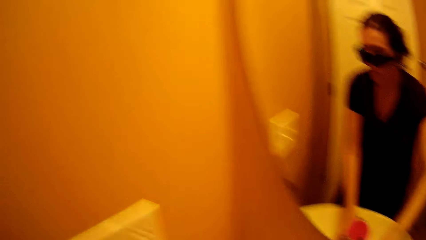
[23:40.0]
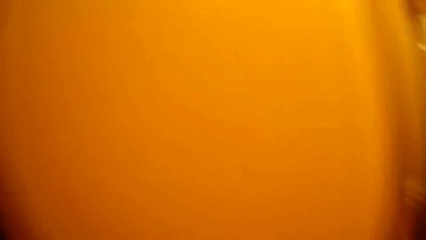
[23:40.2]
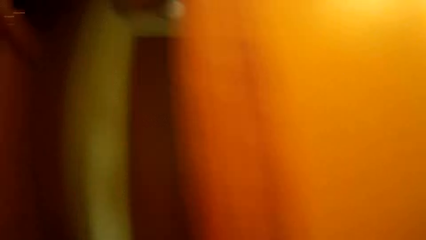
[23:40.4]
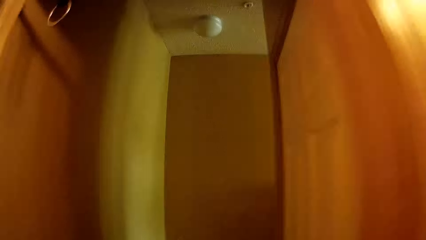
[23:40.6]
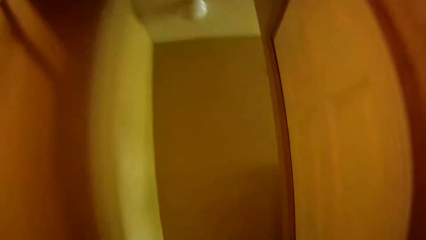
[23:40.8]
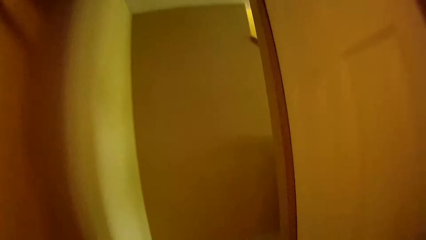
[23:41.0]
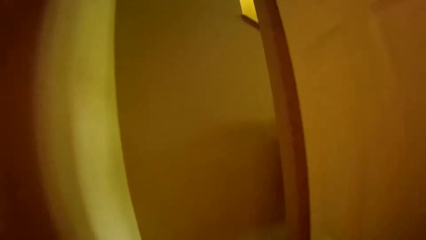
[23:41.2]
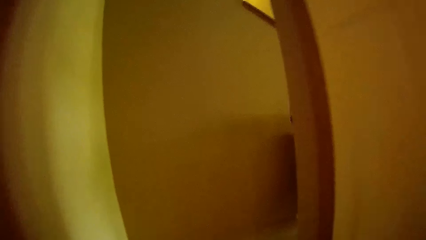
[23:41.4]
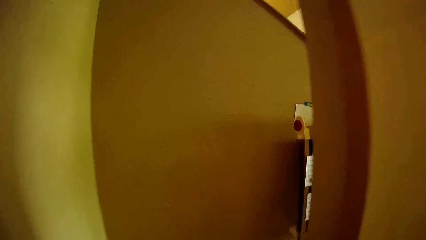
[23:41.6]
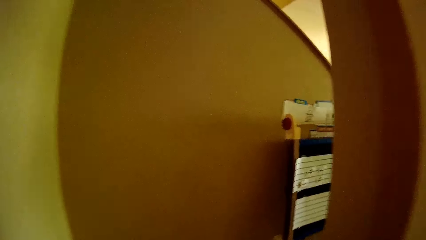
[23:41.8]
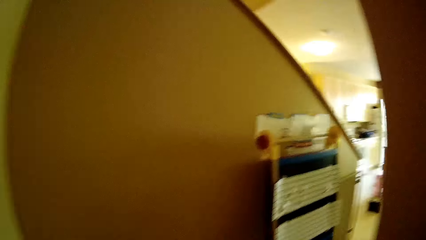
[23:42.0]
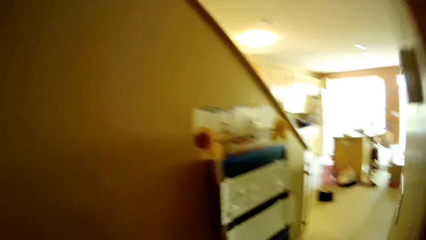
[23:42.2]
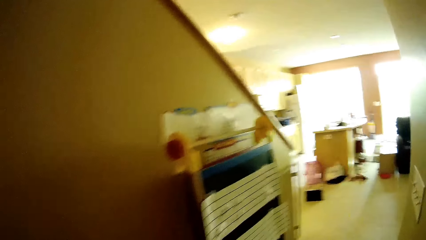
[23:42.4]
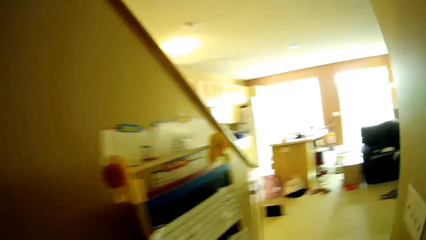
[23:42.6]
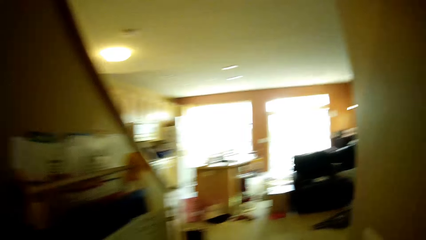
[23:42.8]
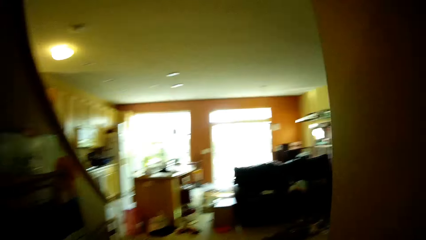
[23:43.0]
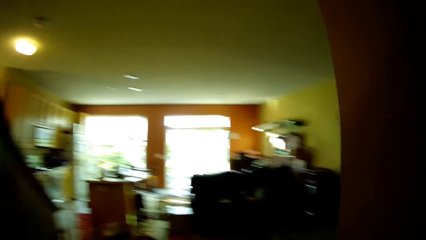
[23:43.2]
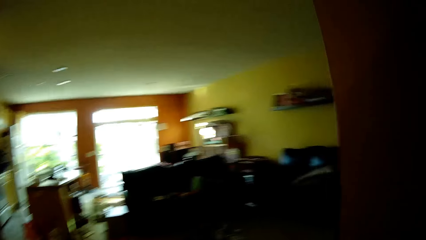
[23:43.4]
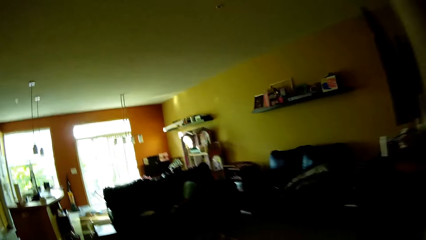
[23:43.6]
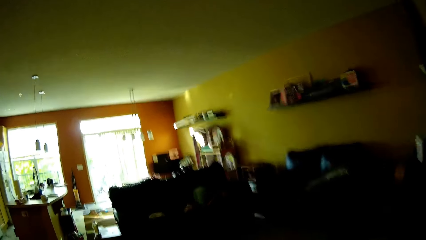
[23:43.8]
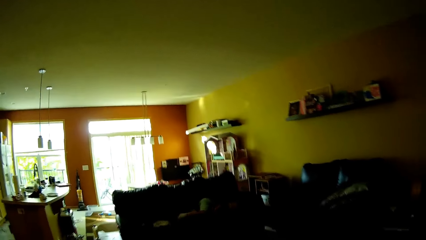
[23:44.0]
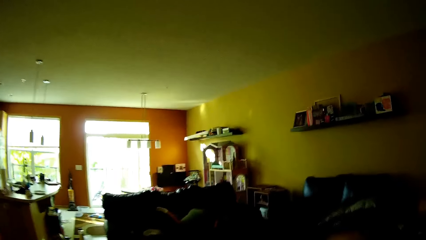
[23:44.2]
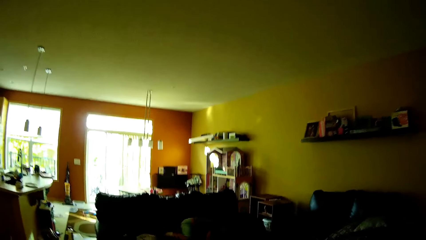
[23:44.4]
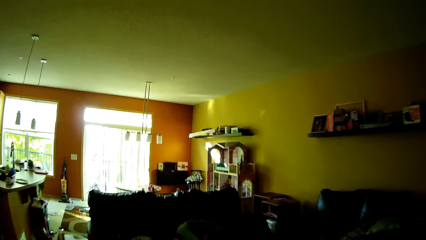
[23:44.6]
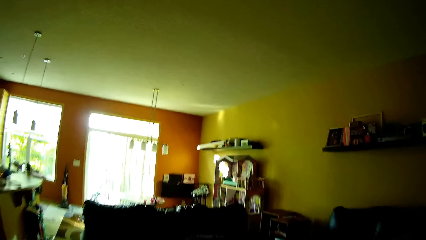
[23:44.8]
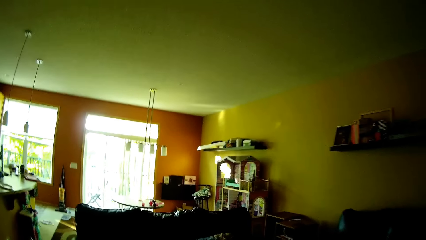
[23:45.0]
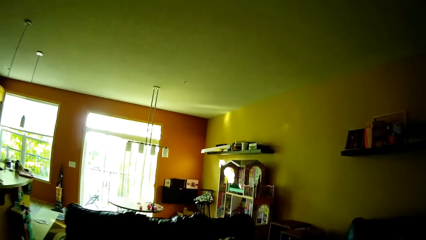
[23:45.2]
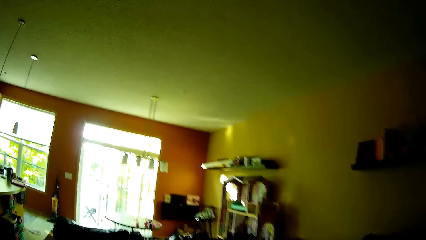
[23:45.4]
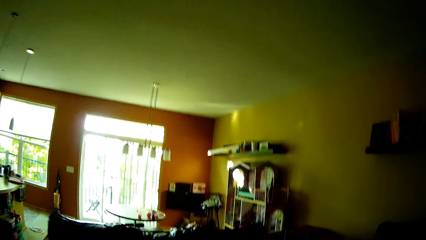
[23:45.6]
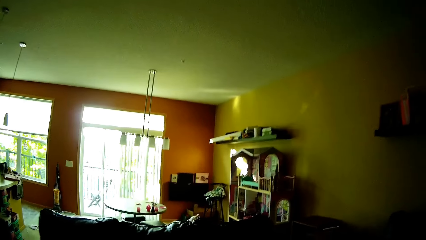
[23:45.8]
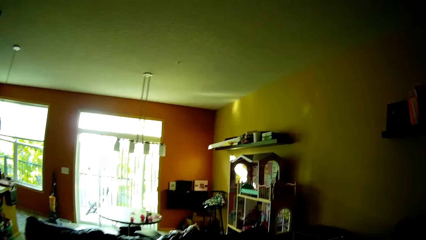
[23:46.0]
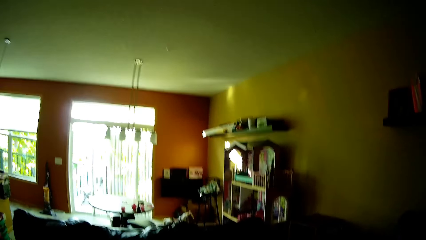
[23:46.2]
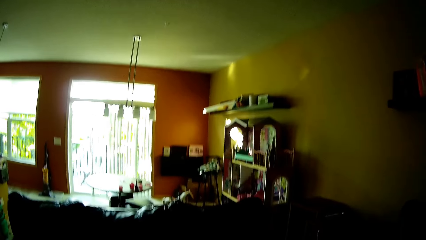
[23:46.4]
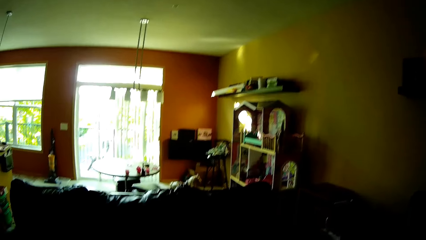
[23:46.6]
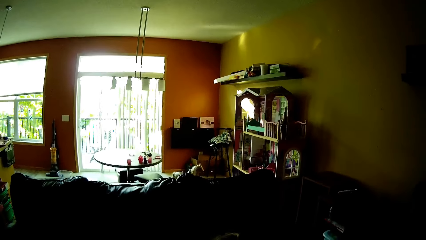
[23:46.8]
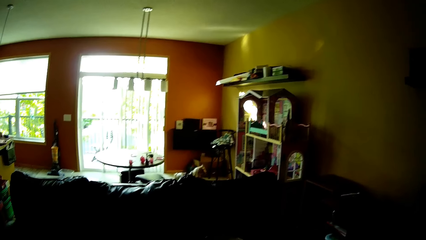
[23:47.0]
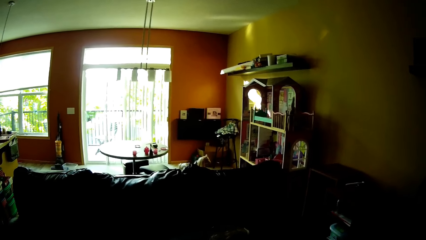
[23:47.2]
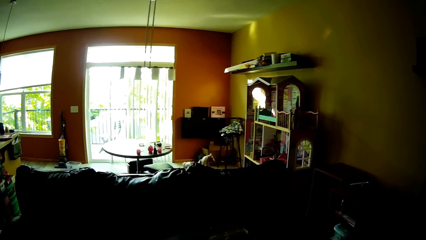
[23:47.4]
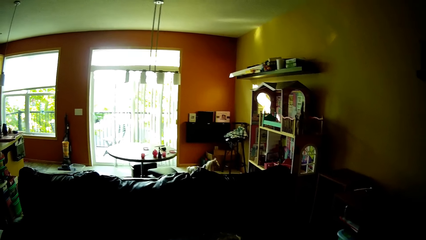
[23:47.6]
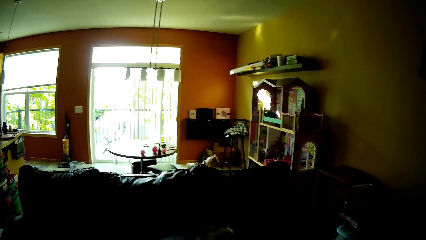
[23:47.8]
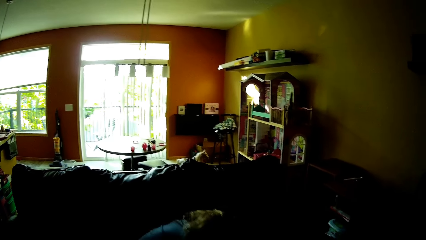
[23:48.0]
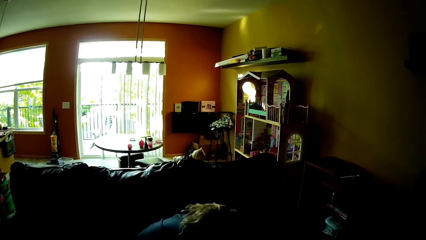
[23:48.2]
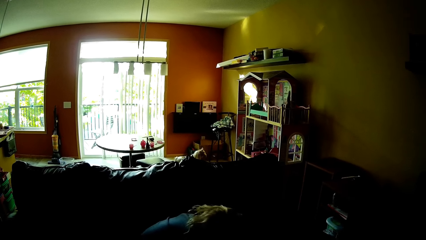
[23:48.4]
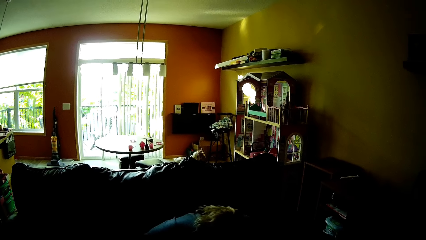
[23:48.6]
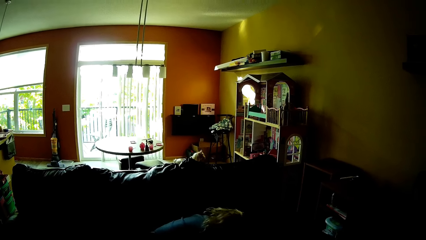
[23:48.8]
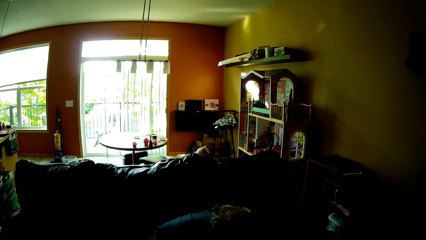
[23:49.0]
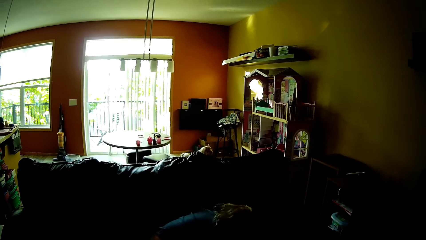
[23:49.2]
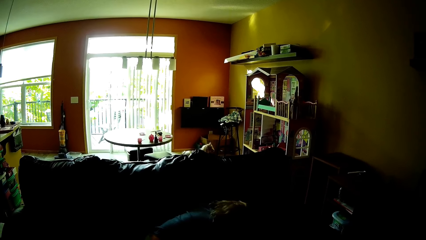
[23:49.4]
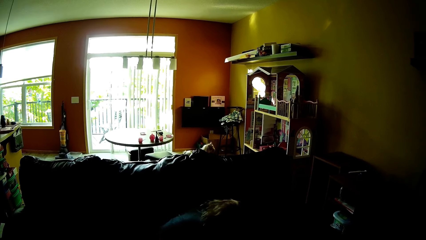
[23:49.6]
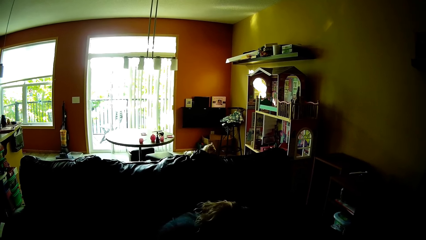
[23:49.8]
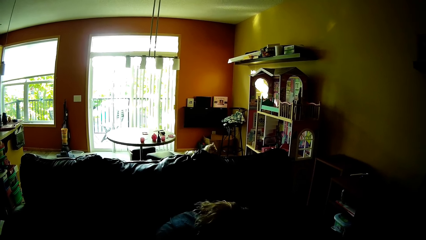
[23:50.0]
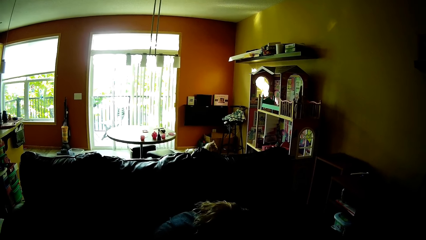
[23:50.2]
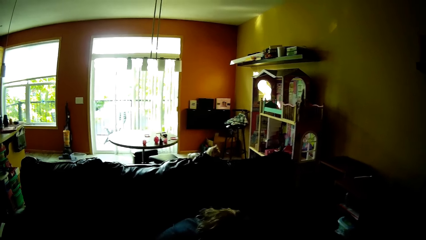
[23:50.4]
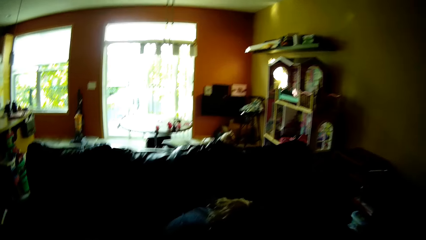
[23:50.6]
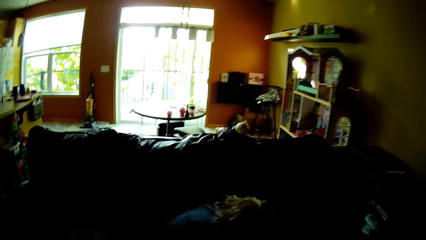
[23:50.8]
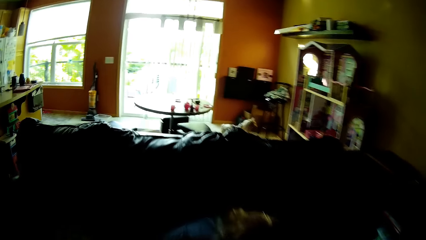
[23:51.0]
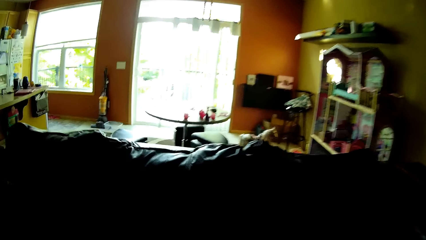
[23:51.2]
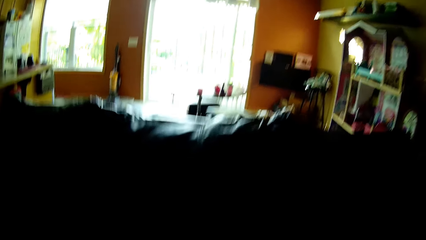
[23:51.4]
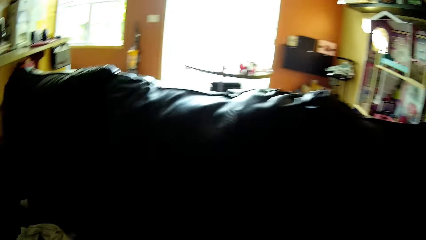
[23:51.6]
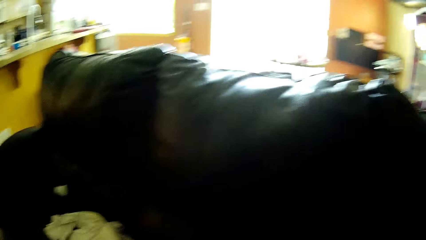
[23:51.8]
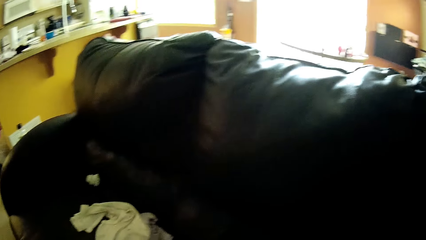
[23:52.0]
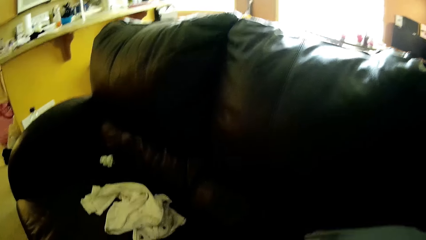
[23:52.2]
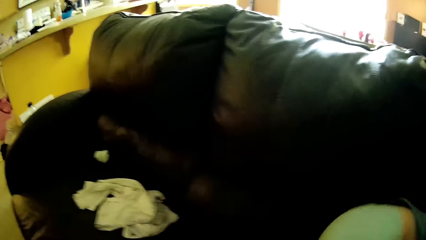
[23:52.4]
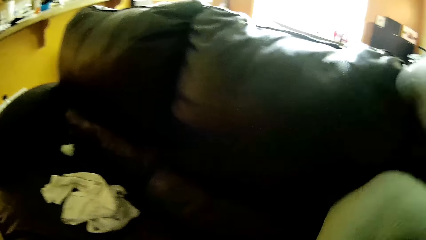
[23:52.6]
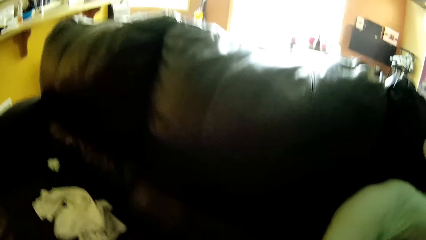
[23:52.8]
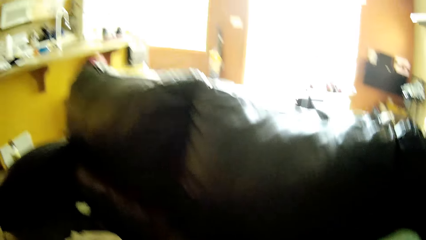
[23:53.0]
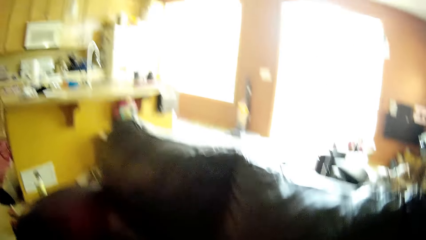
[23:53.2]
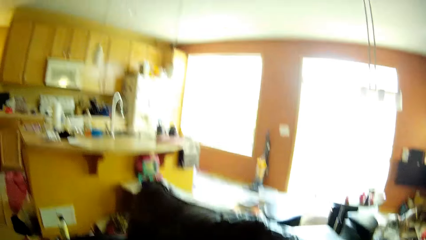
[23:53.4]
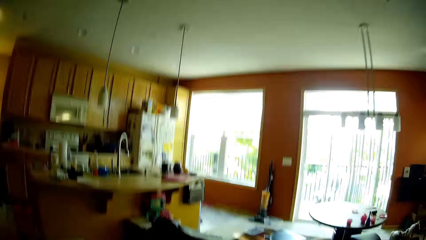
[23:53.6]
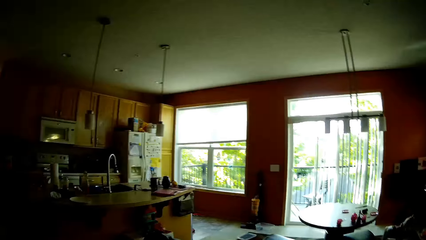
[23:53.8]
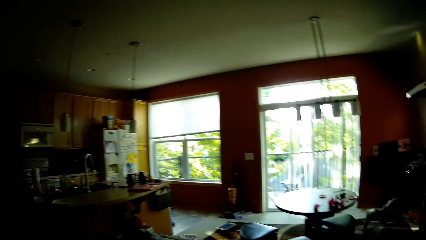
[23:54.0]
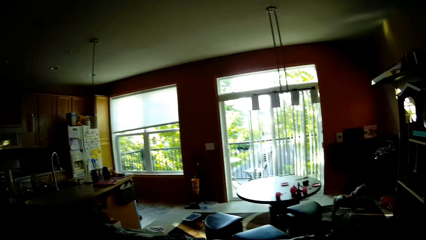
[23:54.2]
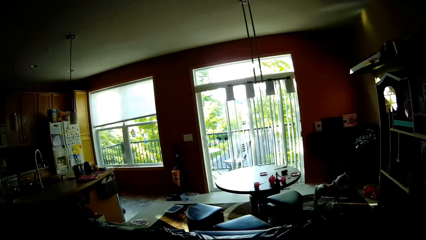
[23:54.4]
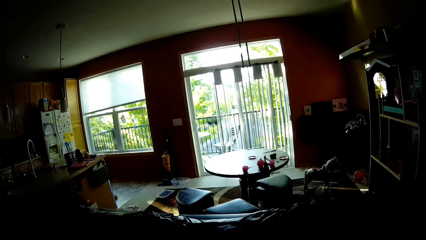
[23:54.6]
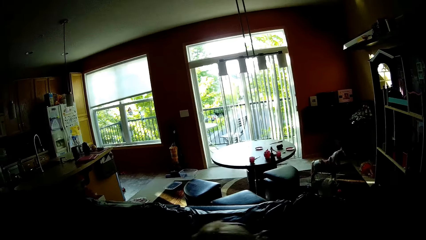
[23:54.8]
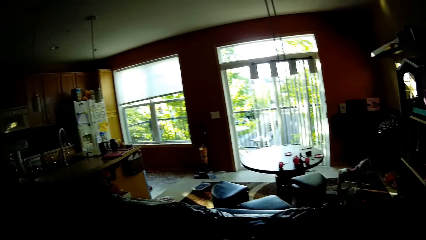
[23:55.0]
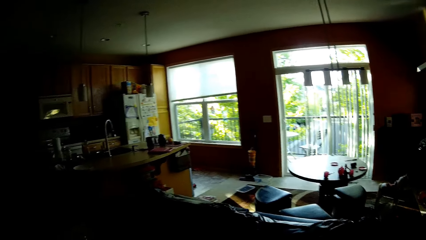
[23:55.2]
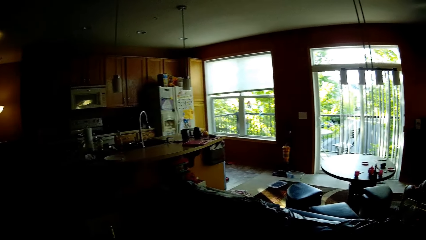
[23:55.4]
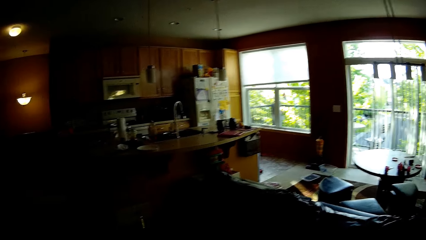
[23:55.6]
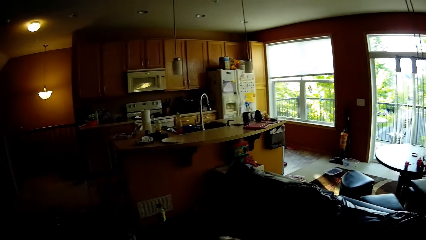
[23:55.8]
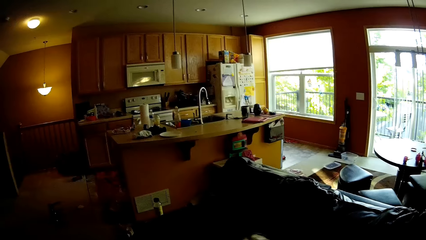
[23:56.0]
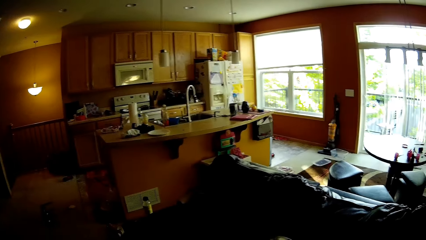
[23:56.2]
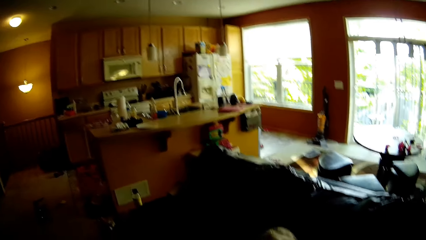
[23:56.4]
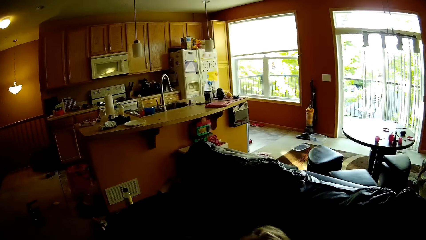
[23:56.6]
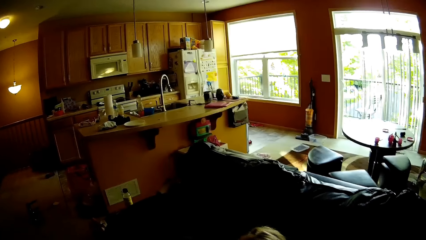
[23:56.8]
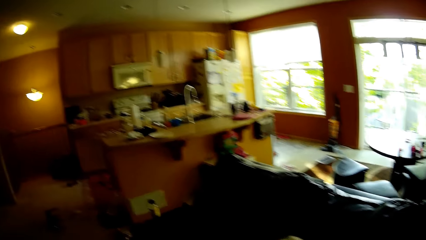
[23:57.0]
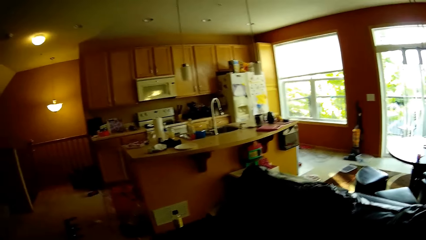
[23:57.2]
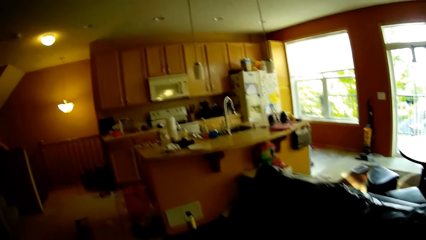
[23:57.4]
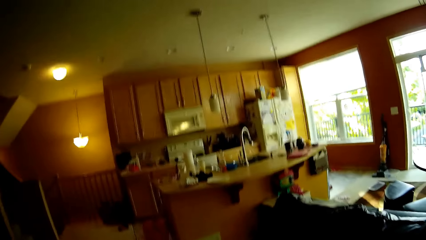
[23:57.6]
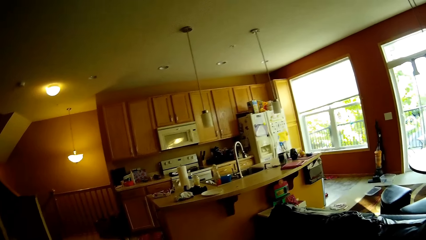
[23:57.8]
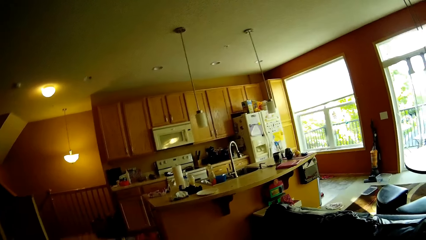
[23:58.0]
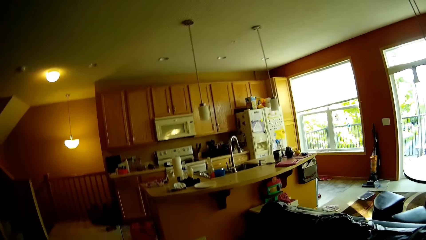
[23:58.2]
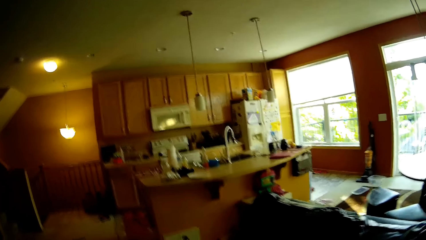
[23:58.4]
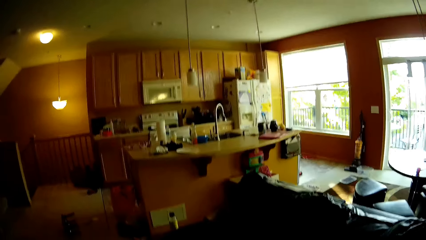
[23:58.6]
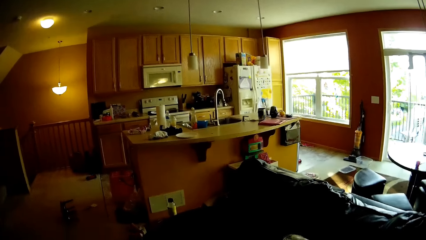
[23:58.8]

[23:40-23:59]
The camera wearer walks in the room. They converse with a girl and move towards the girl. The girl plays on the couch. The girl plays on the sofa.
